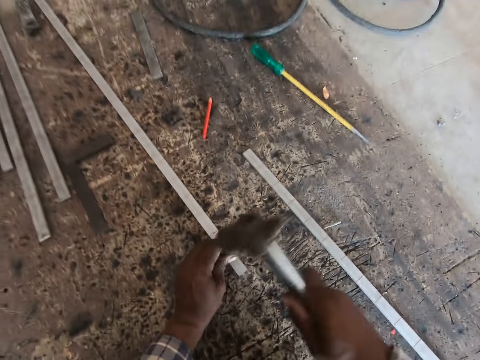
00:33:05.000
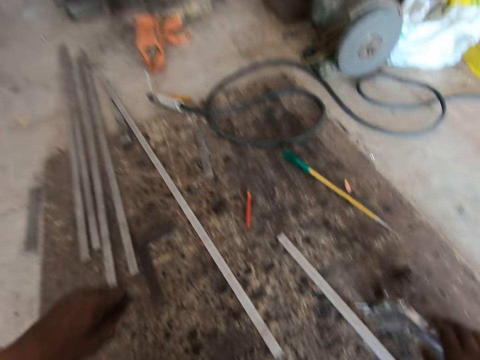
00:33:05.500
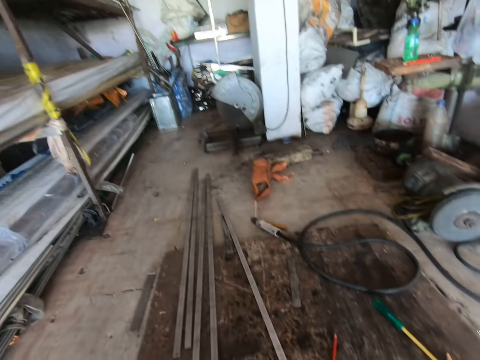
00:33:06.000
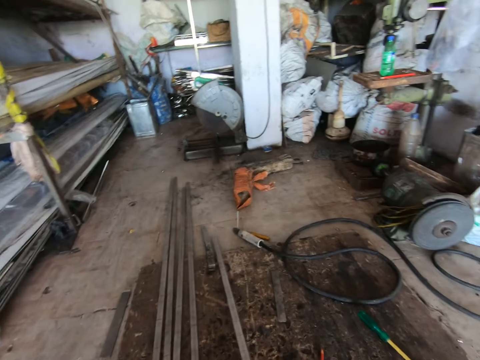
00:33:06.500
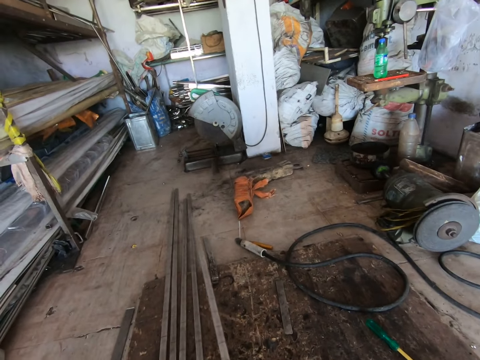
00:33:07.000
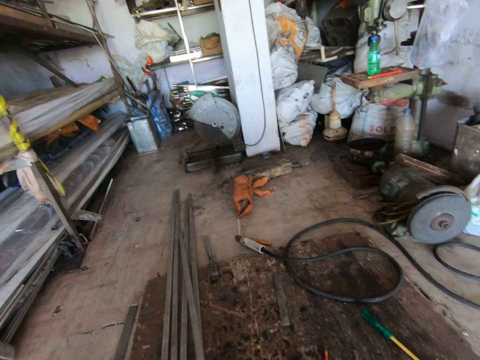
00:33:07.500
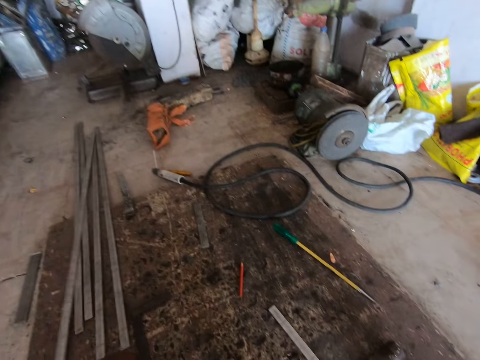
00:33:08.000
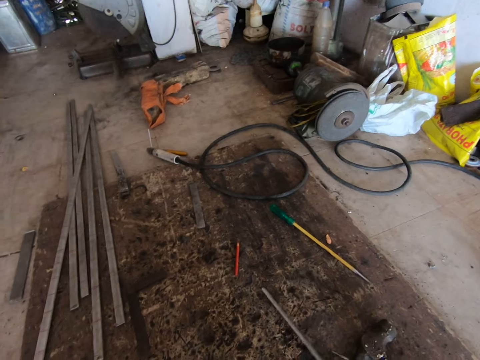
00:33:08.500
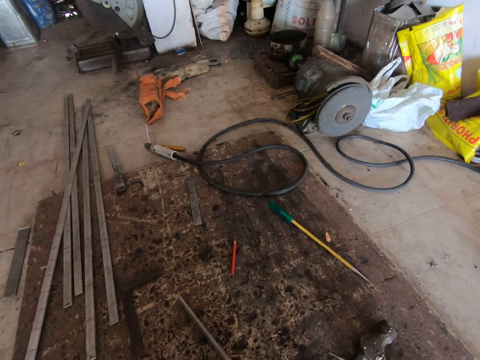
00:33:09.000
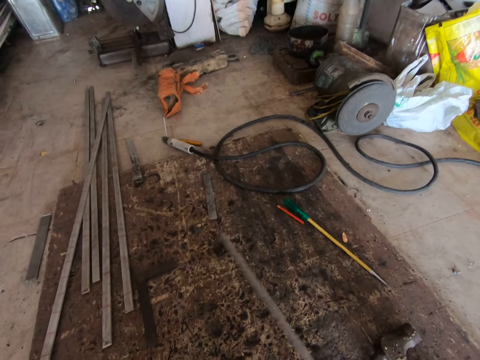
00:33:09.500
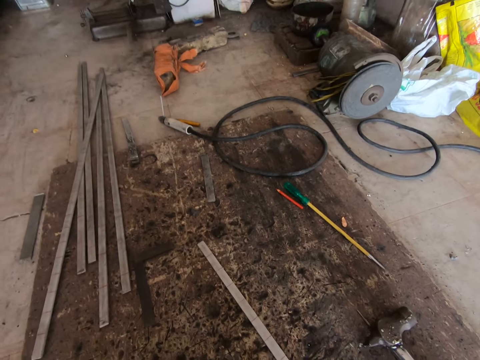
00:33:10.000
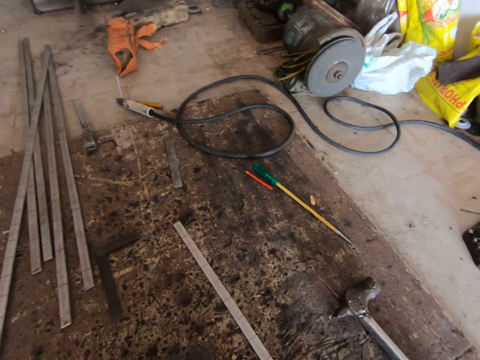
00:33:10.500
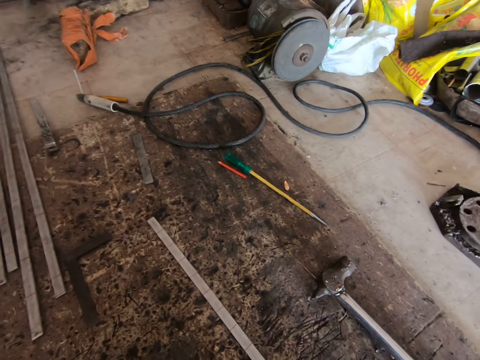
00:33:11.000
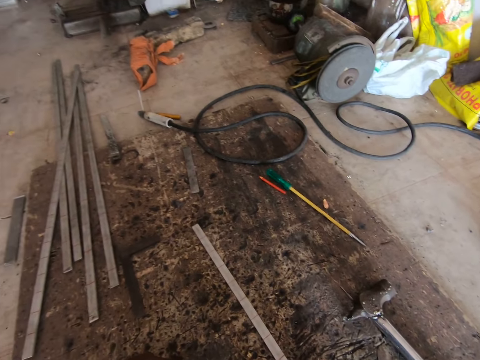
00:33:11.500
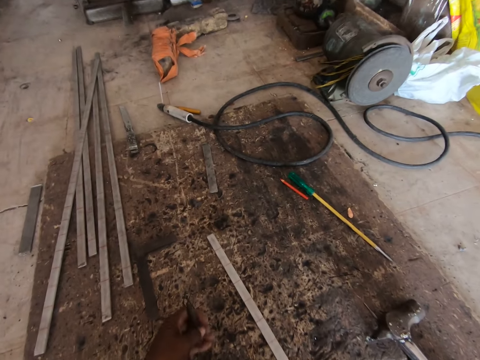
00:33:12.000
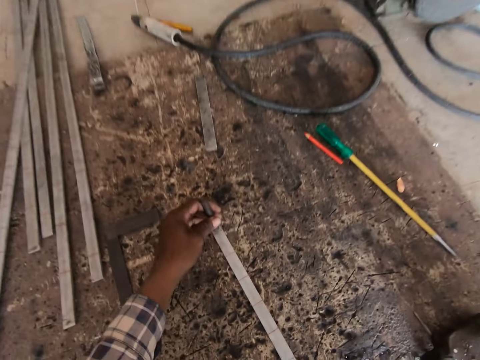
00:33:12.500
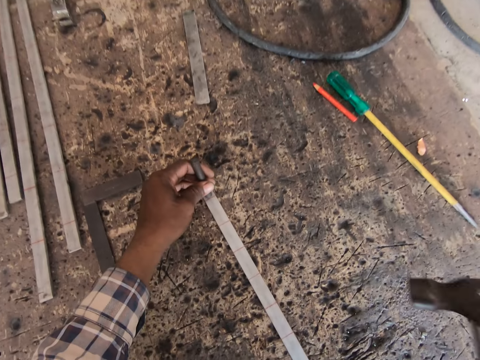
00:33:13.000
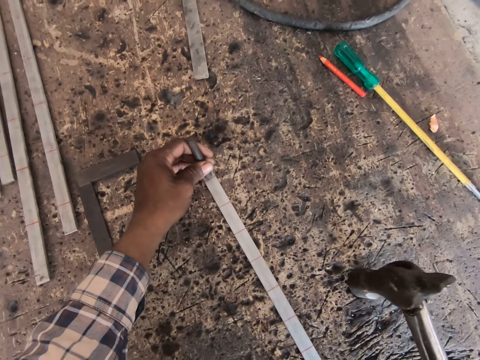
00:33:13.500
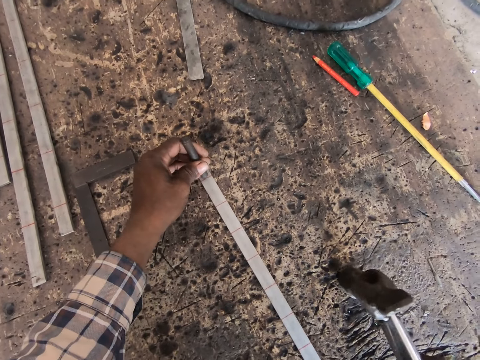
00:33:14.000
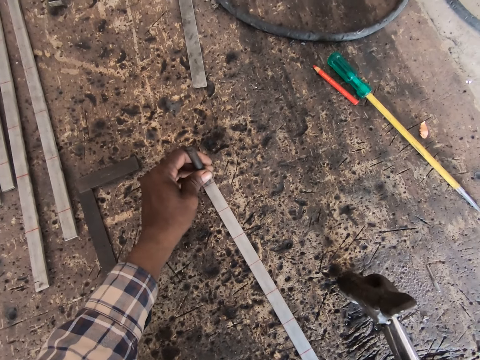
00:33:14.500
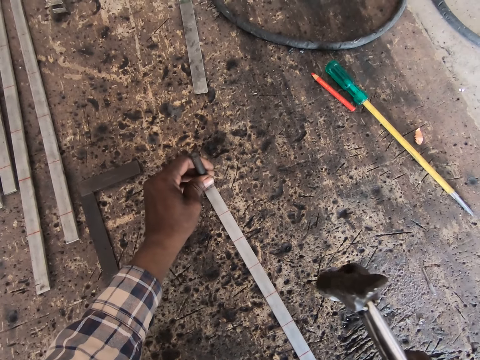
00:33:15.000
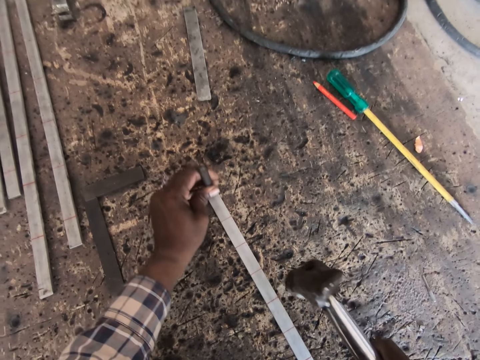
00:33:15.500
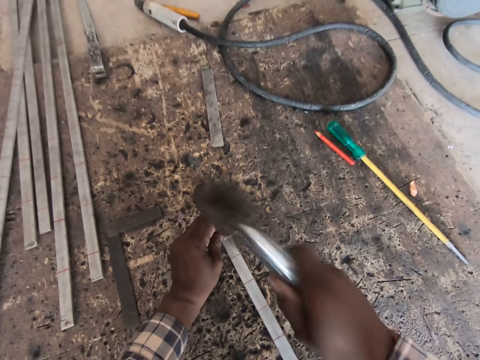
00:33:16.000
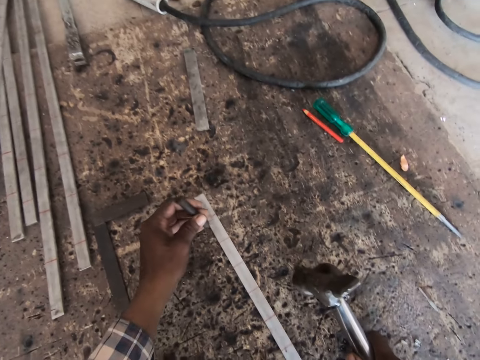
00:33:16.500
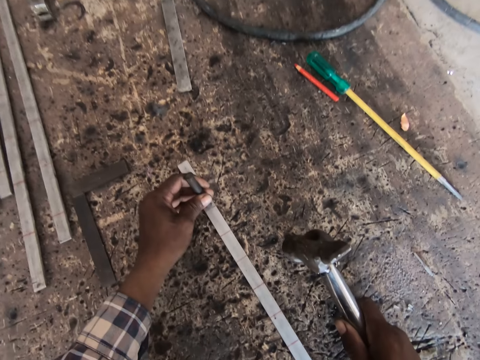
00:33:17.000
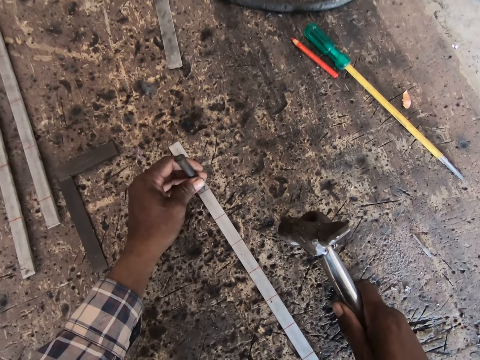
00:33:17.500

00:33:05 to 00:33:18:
The camera wearer hits the chisel on the metal flat bar on the floor with the hammer in his right hand. He removes the chisel from the metal flat bar on the floor with his right hand. He drops the hammer on the floor with his right hand. He slides the metal flat bar on the floor with his right hand. He picks the metal flat bar or steel metal from the floor with his right hand. He picks the metal flat bar on the floor with his right hand. He puts the steel metal on the floor. He picks the metal flat bar on the floor with his right hand. He moves a pen on the floor with the metal flat bar in his right hand. He drops the metal flat bar on the floor with his right hand. He adjusts the metal flat bar on the floor with his right hand. He places the chisel on the metal flat bar with his left hand. He picks the hammer from the floor with his right hand. He aligns a metal on the steel metal. He places the hammer on the floor with his right hand. He hits the chisel on the metal flat bar on the floor with the hammer in his right hand. He places the hammer on the floor with his right hand. He moves the chisel on the metal flat bar with his left hand. He aligns the metal on the steel metal.

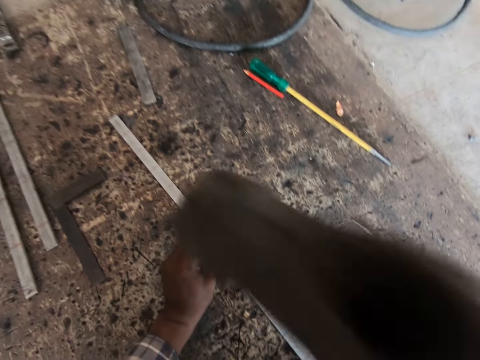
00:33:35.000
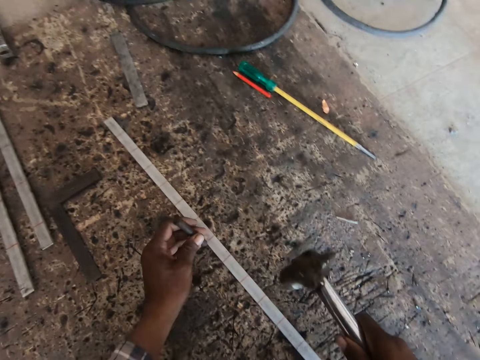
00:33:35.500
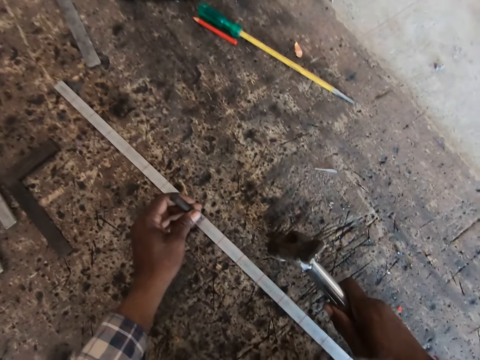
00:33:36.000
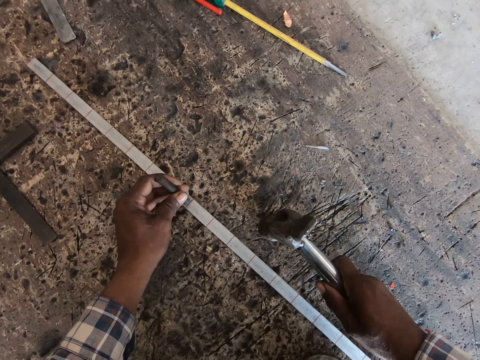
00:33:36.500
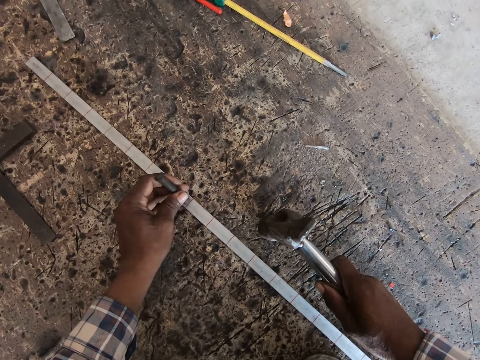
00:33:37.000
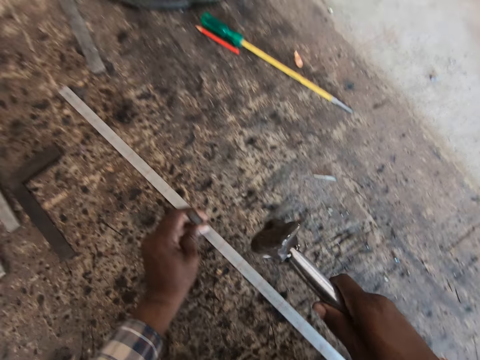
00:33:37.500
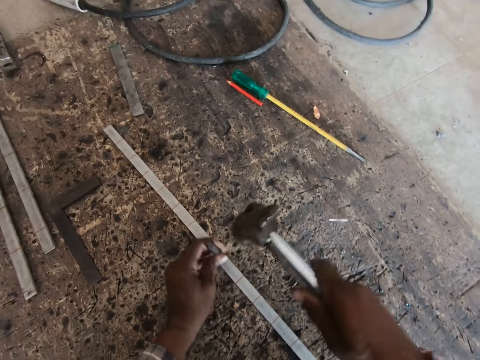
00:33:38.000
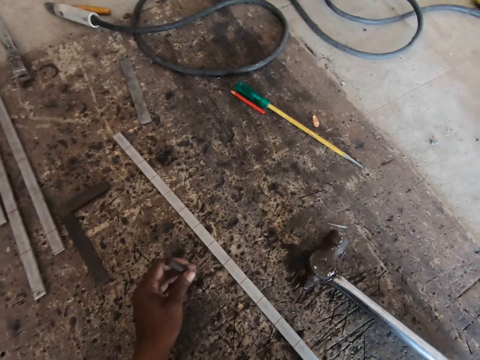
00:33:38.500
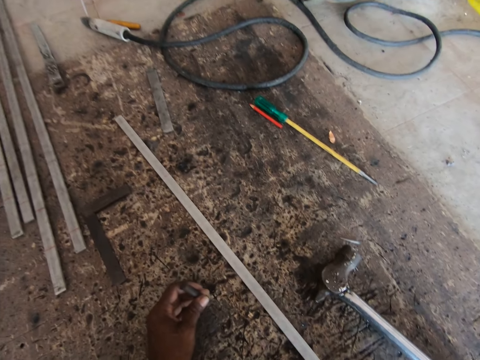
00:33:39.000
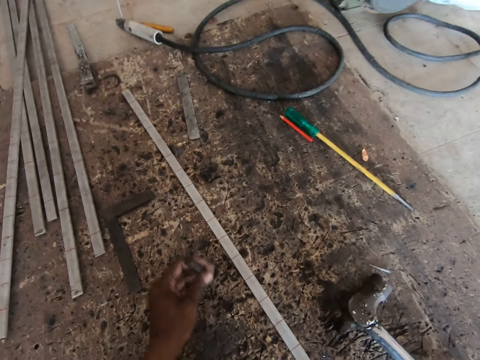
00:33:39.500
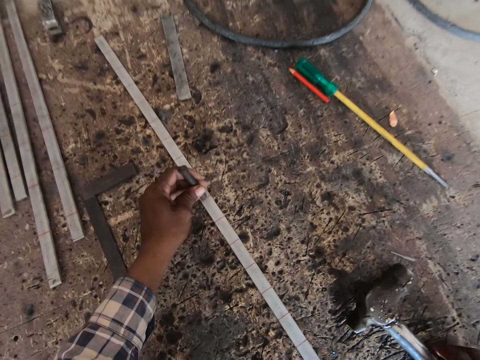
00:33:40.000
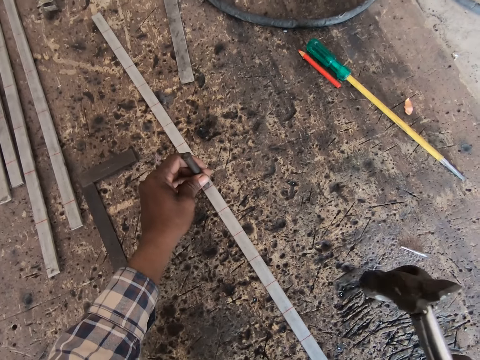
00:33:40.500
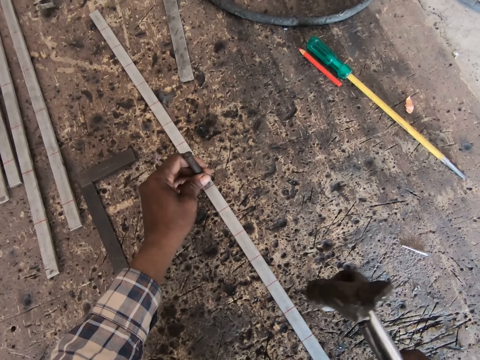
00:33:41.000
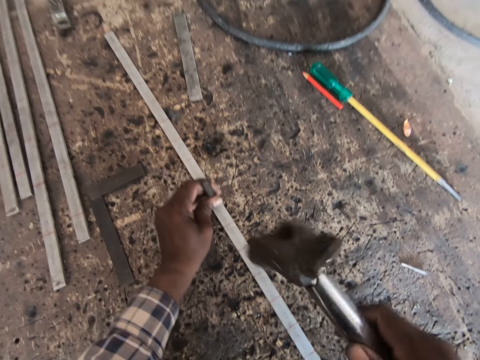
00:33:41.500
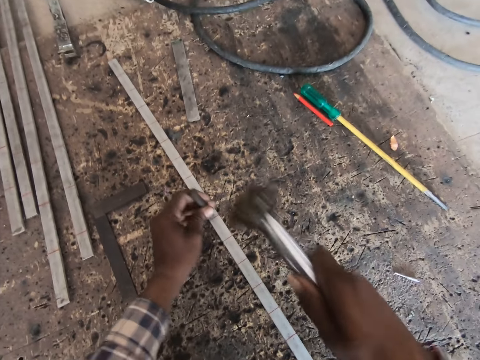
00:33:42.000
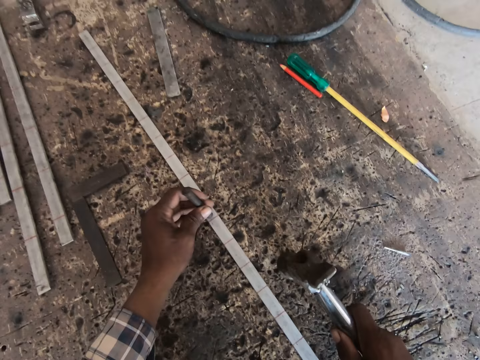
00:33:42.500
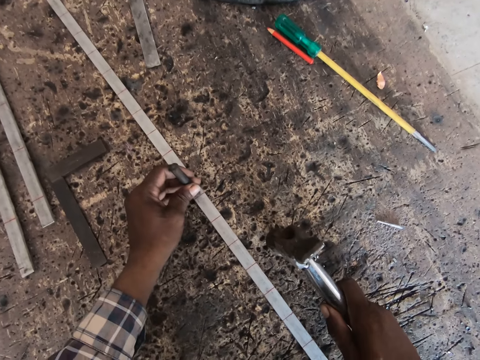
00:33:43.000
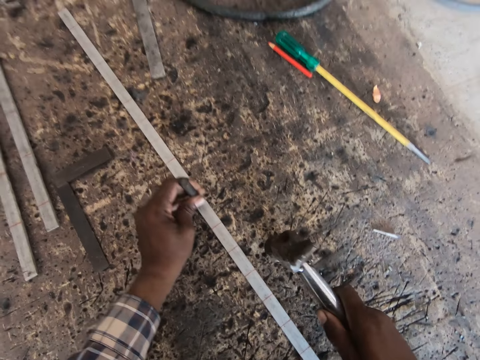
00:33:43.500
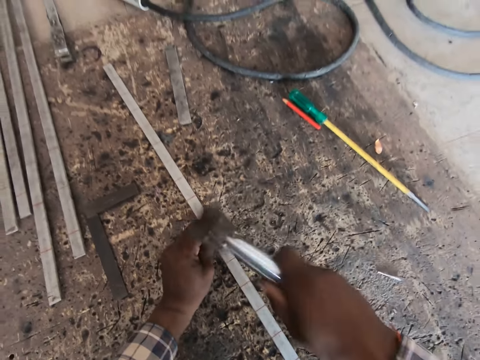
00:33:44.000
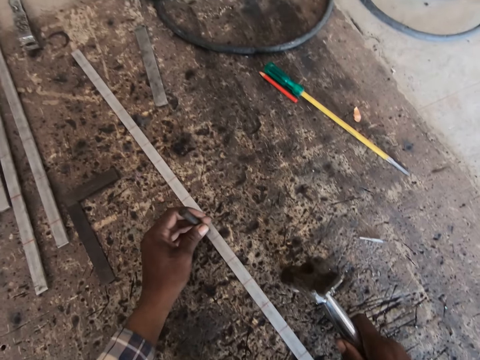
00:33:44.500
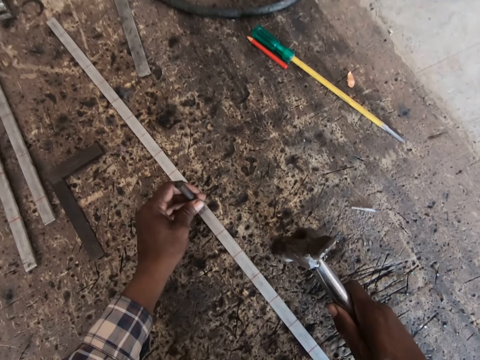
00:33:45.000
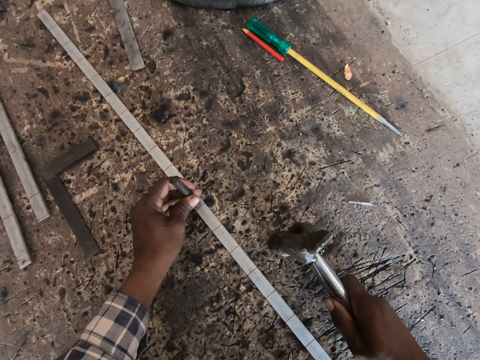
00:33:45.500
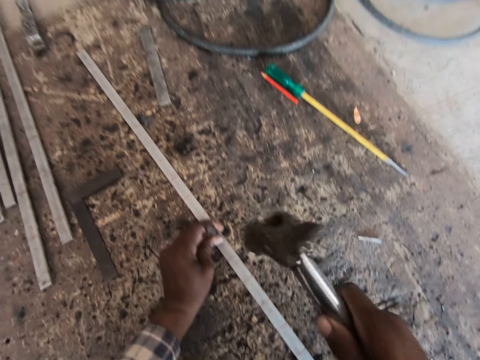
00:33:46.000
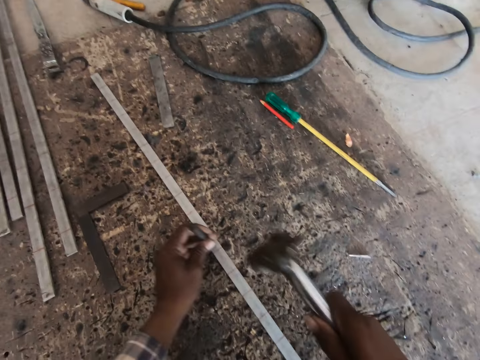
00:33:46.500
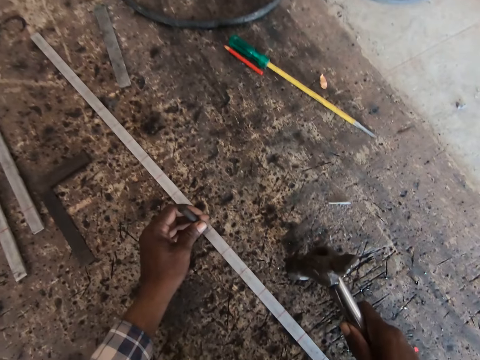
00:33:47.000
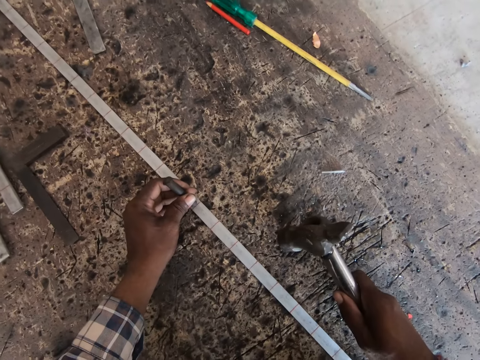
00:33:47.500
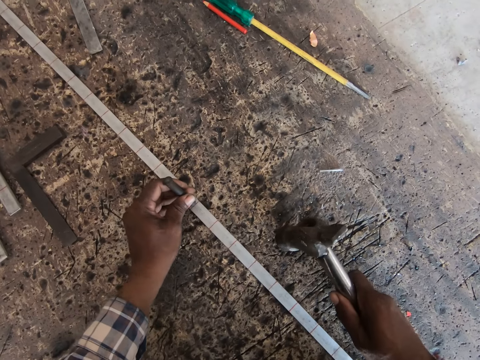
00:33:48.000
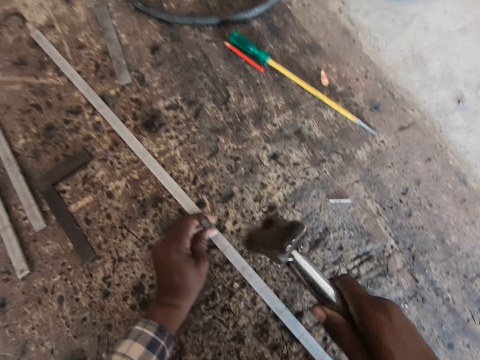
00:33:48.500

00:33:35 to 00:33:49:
The camera wearer hits the chisel on the metal flat bar on the floor with the hammer in his right hand. He moves the chisel on the metal flat bar with his left hand. He places the hammer on the floor with his right hand. He aligns a metal on the steel metal. He hits the chisel on the metal flat bar on the floor with the hammer in his right hand. He drops the hammer on the floor with his right hand. He moves the metal flat bar on the floor with his right hand. He places the chisel on the metal flat bar with his left hand. He picks the hammer from the floor with his right hand. He aligns the metal on the steel metal. He hits the chisel on the metal flat bar on the floor with the hammer in his right hand. He places the hammer on the floor with his right hand. He moves the chisel on the metal flat bar with his left hand. He aligns the metal on the steel metal. He hits the chisel on the metal flat bar on the floor with the hammer in his right hand. He moves the chisel on the metal flat bar with his left hand. He places the hammer on the floor with his right hand. He aligns the metal on the steel metal. He hits the chisel on the metal flat bar on the floor with the hammer in his right hand. He places the hammer on the floor with his right hand. He moves the chisel on the metal flat bar with his left hand. He aligns the metal on the steel metal.
